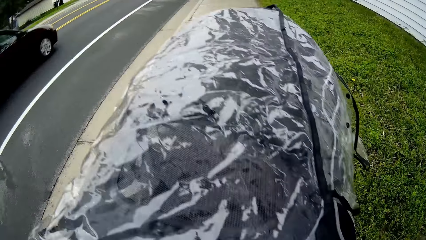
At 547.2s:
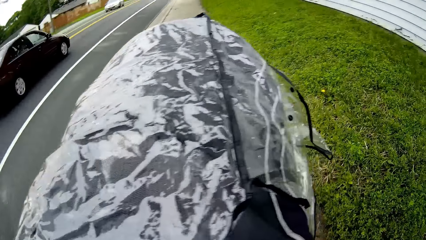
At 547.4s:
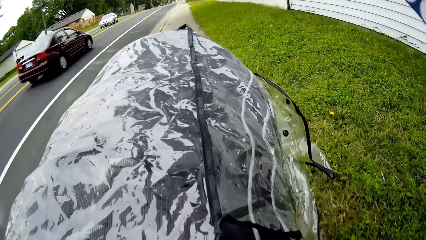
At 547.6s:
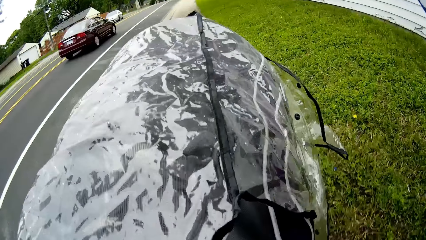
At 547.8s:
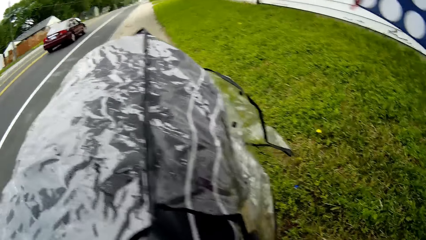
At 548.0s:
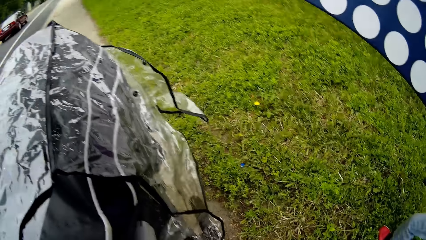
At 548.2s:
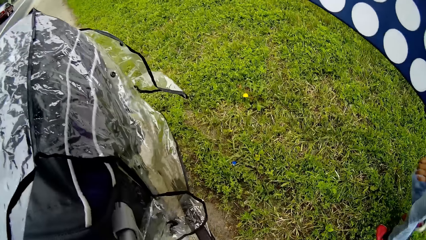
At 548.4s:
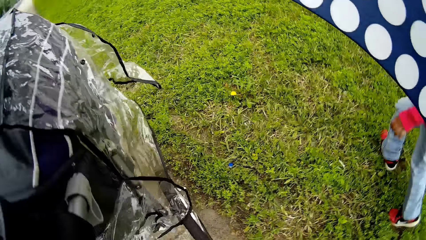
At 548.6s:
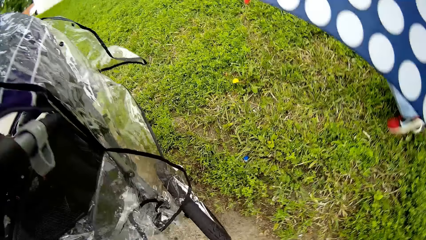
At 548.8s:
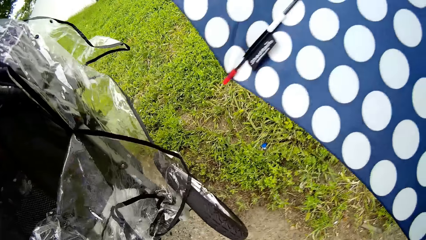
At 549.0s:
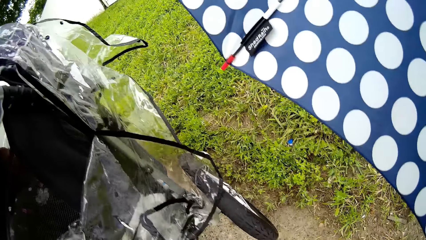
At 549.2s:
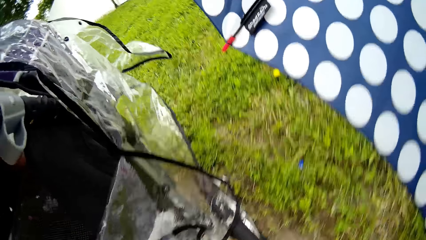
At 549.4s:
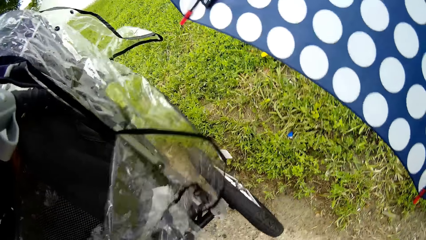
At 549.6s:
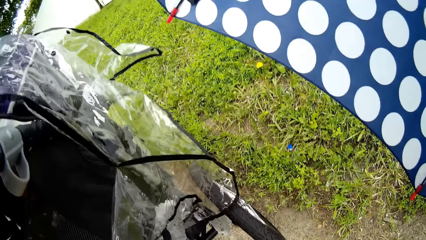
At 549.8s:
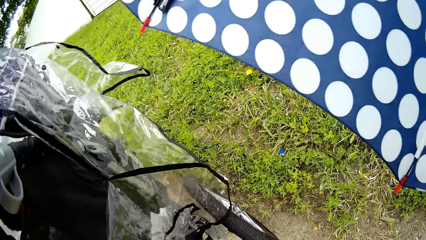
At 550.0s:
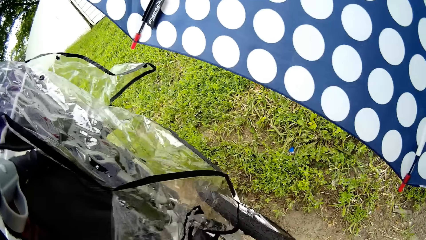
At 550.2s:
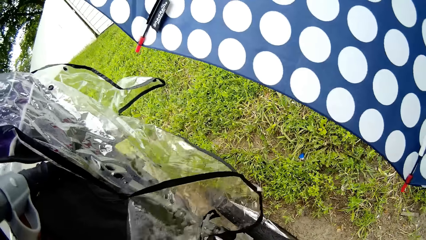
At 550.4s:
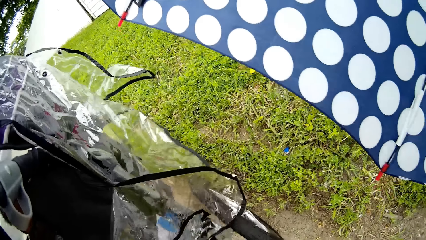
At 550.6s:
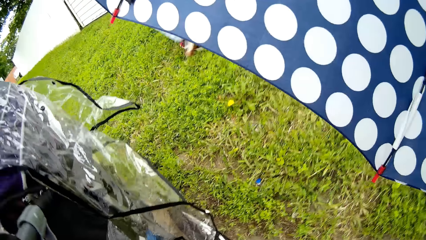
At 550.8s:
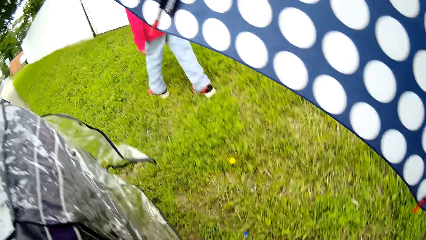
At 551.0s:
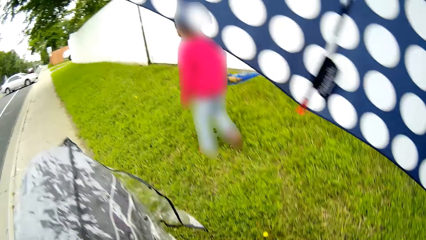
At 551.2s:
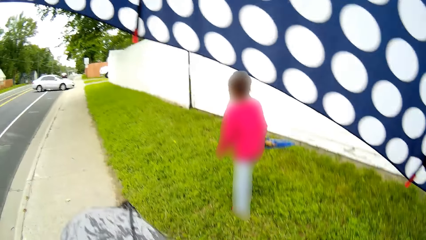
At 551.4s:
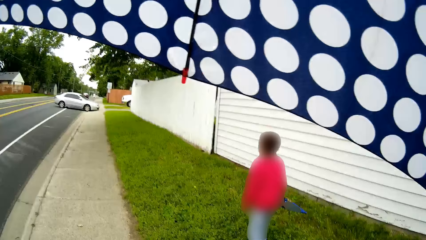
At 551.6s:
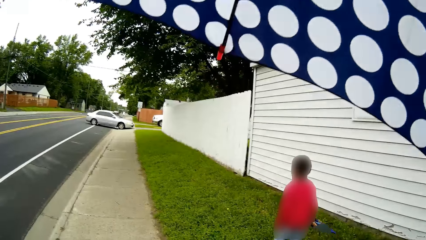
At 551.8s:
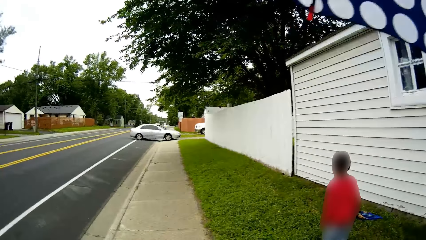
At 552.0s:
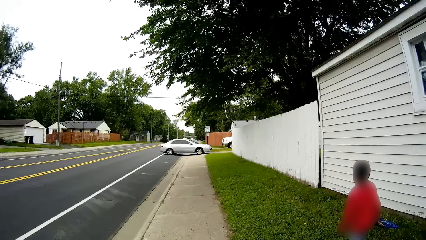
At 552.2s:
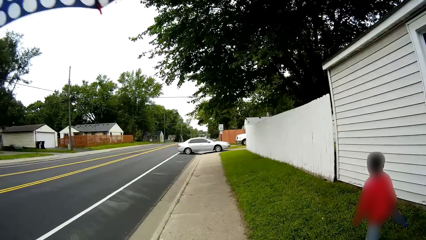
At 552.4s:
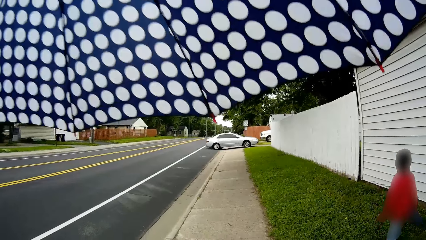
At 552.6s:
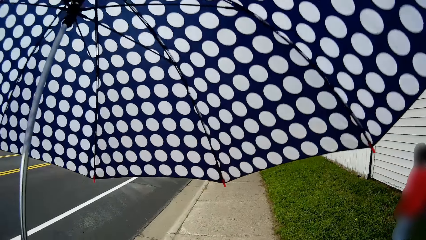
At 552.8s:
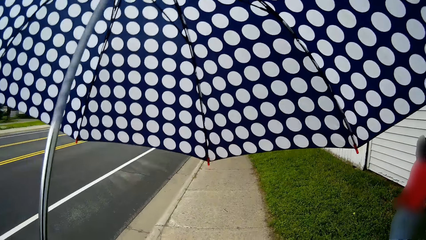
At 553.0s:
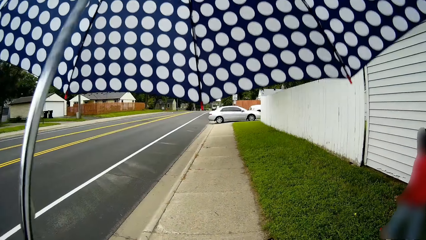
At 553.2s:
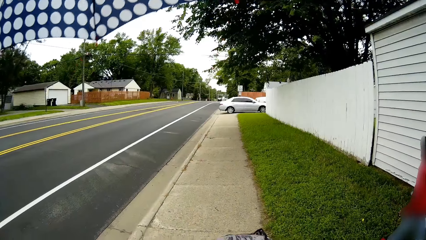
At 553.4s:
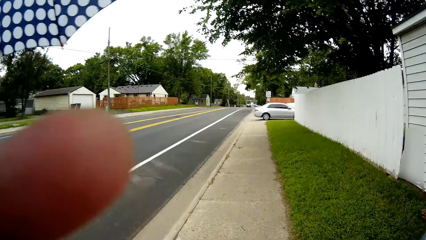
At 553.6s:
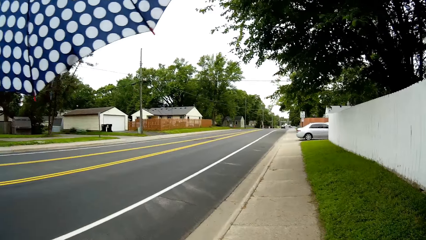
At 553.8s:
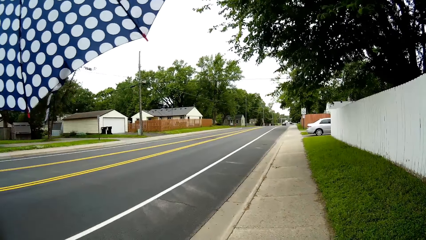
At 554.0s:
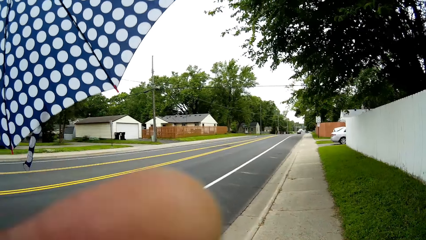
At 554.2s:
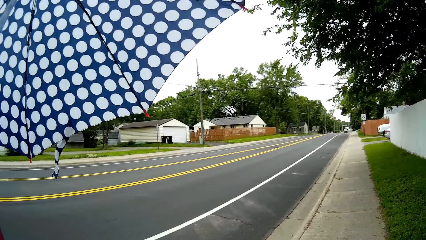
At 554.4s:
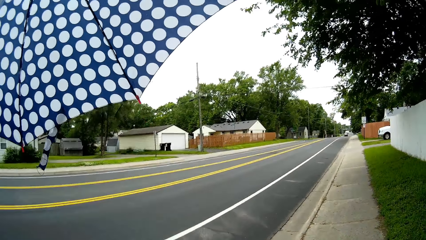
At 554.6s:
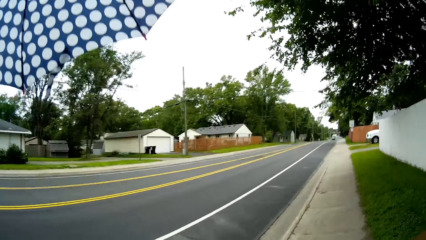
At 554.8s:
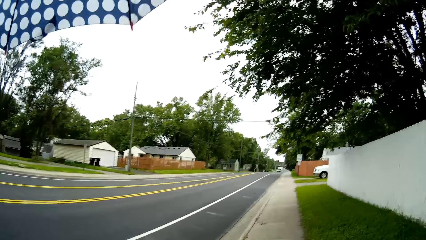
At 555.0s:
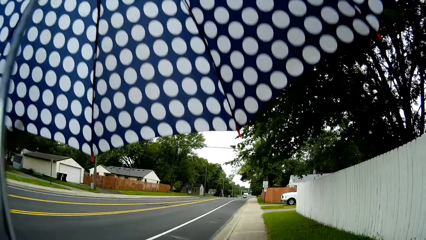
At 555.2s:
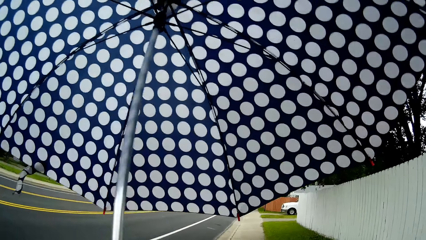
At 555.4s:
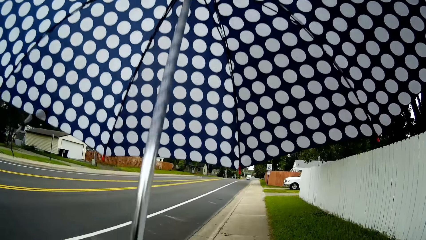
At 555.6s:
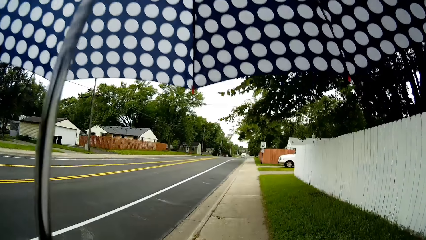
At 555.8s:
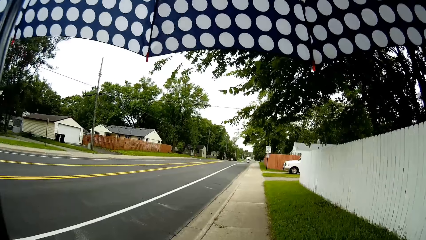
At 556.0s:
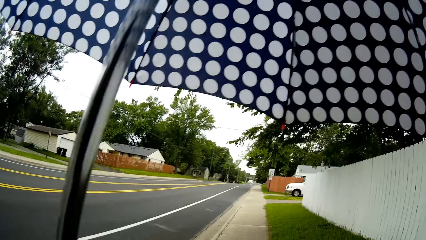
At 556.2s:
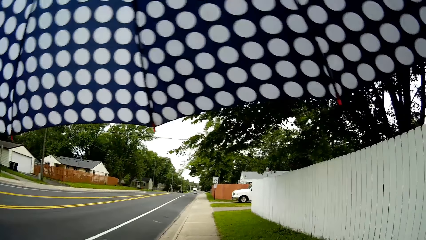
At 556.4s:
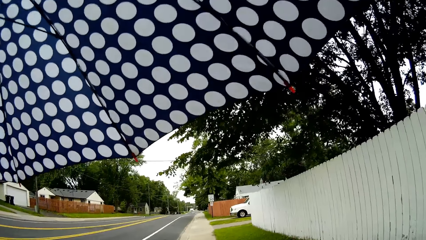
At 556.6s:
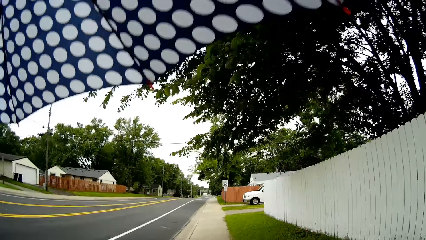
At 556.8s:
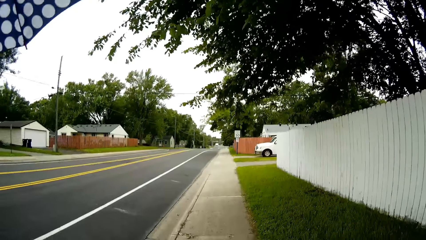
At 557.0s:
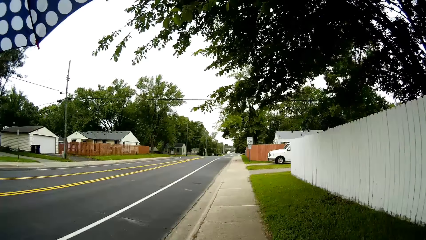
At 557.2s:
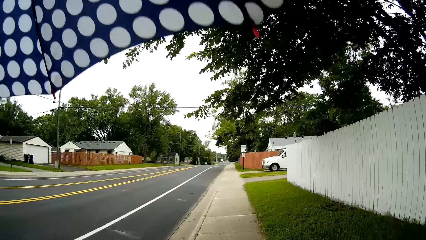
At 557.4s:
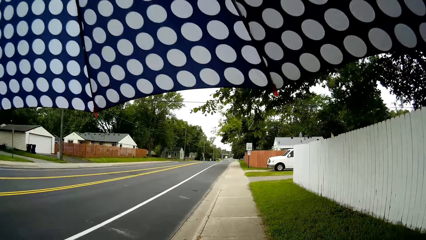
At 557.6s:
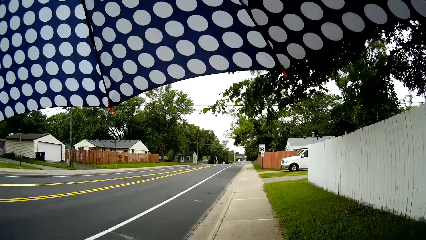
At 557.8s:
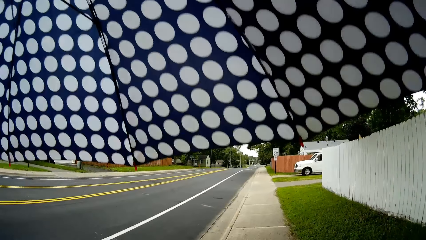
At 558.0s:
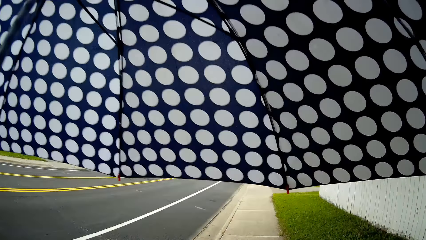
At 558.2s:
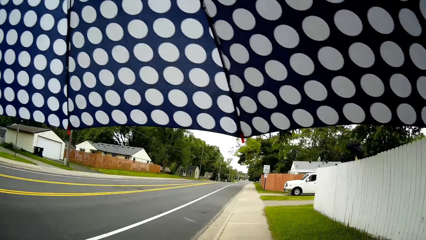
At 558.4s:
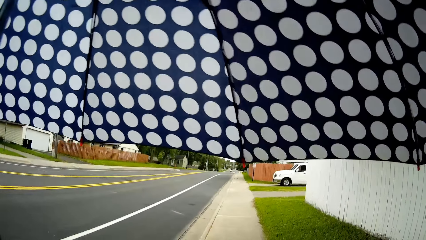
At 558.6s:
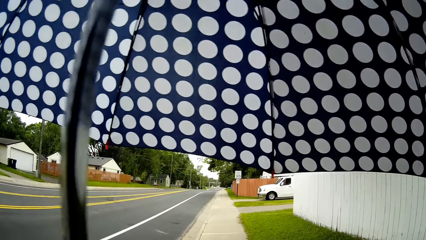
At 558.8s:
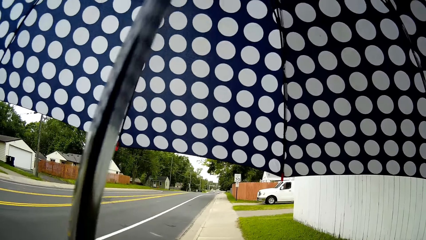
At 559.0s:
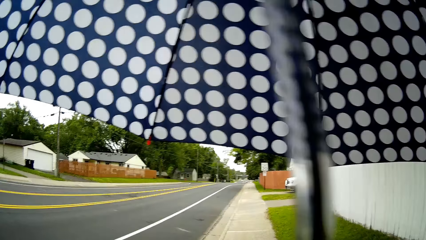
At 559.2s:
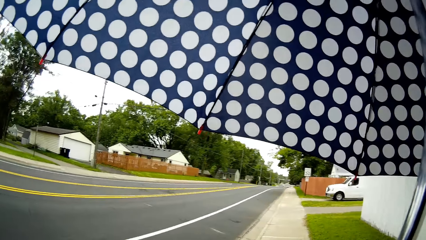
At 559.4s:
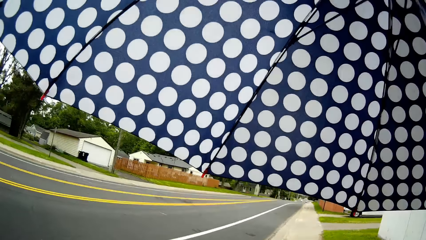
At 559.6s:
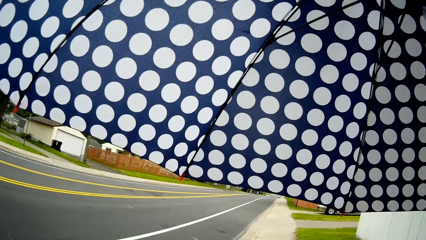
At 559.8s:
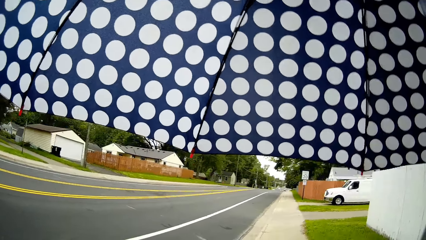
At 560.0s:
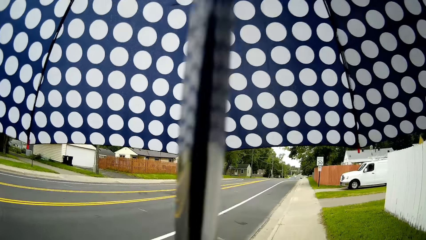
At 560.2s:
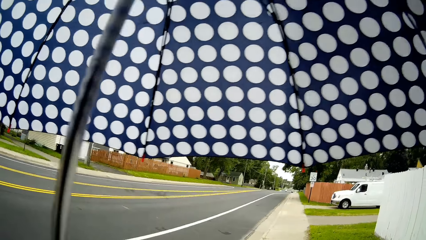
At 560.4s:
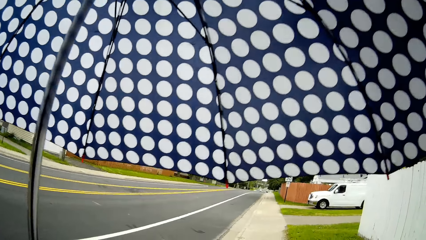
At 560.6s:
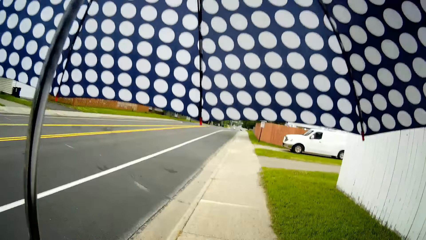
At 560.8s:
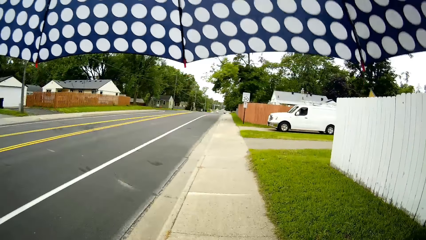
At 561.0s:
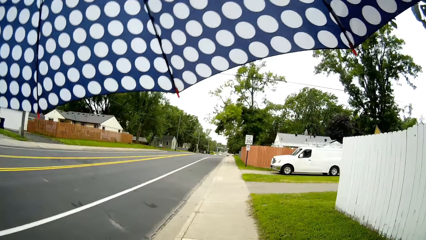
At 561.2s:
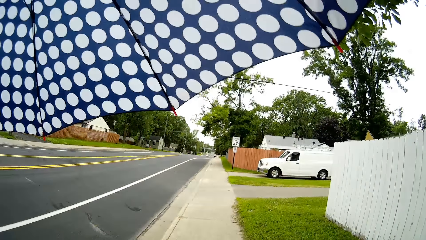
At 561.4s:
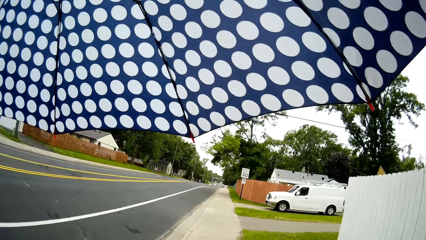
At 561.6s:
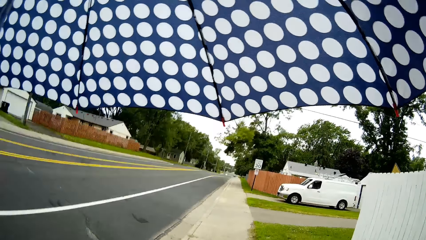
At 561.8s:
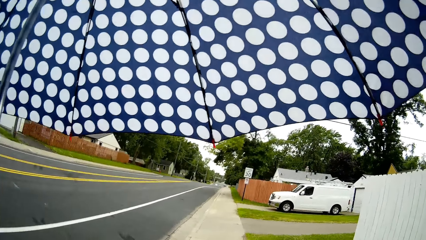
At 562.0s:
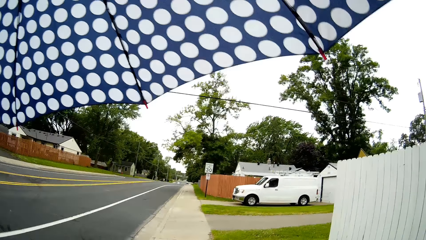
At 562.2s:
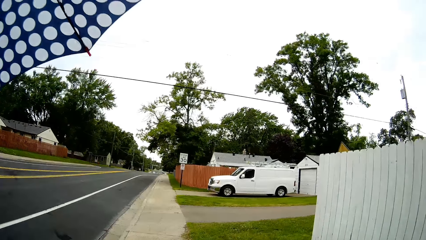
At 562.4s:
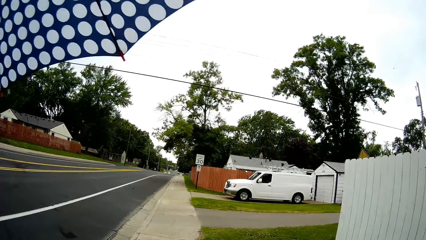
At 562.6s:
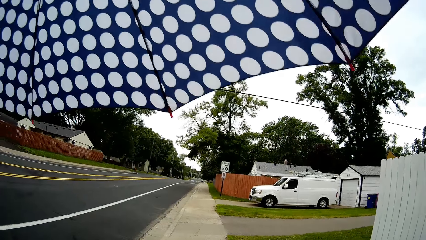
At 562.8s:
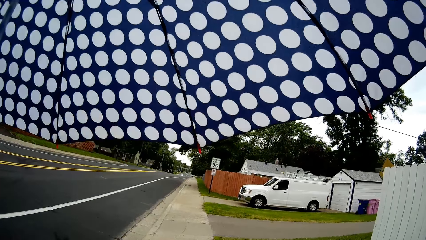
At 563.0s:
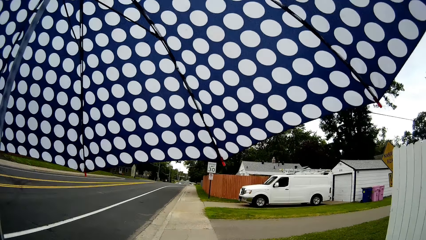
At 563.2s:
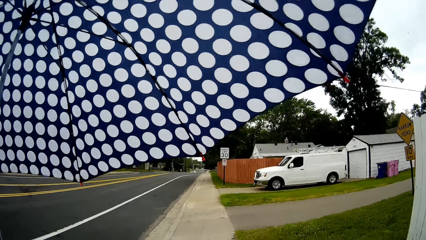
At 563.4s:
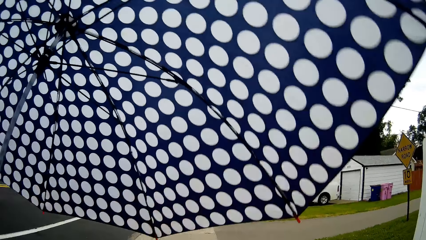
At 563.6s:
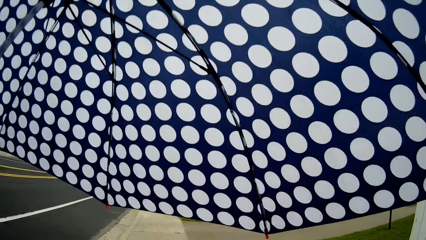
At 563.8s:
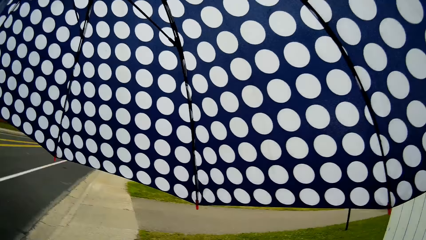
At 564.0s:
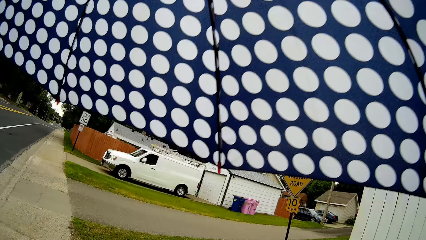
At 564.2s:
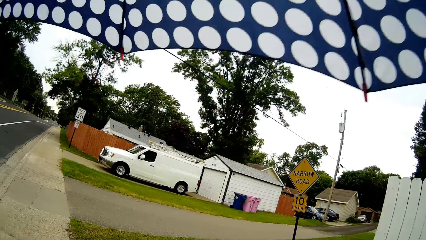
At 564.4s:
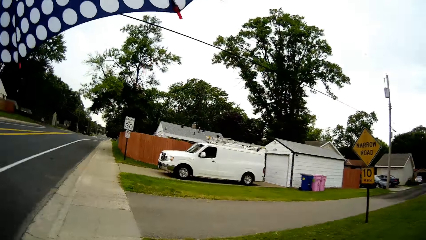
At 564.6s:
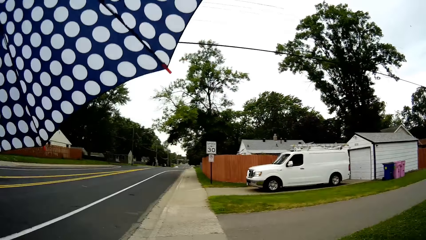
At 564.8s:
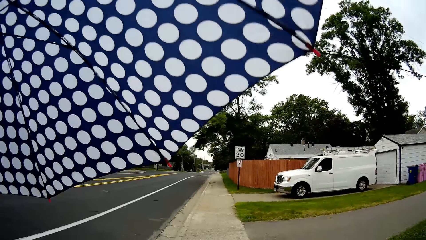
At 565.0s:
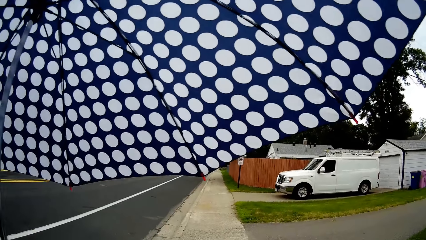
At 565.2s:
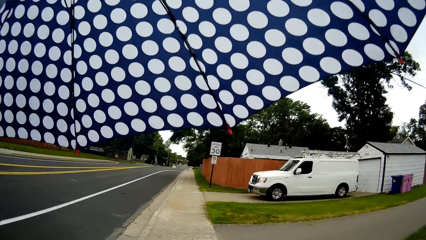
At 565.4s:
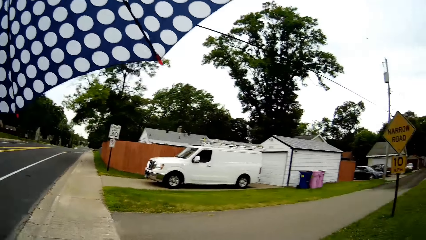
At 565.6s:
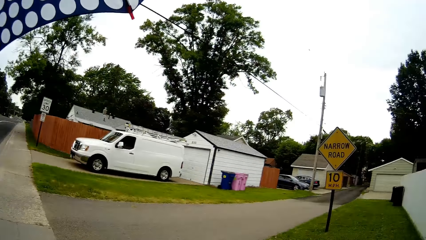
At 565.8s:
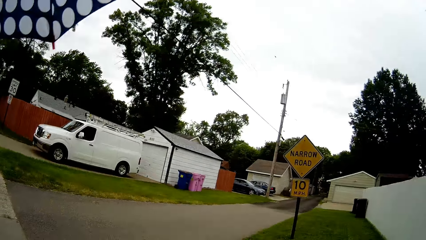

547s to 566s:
A black car drives past the camera wearer on the road. A boy walks on a lawn. The camera wearer touches the baby stroller cover. They hold the umbrella up well.
